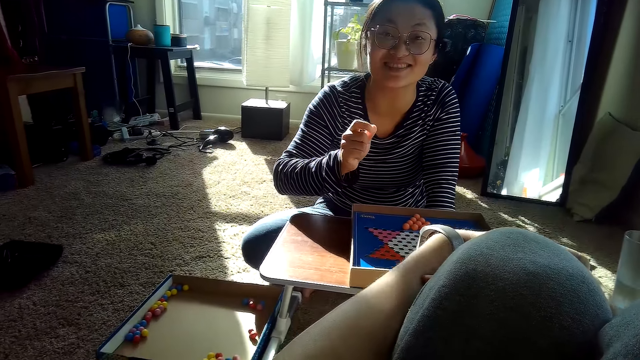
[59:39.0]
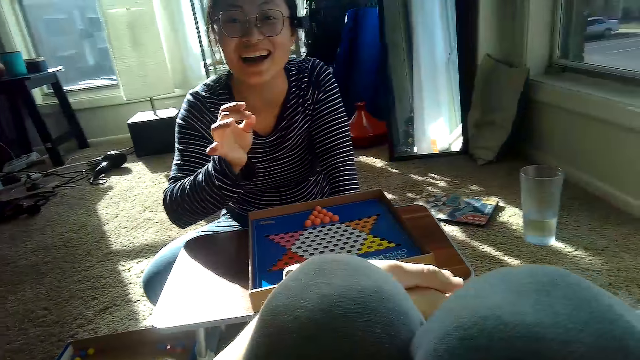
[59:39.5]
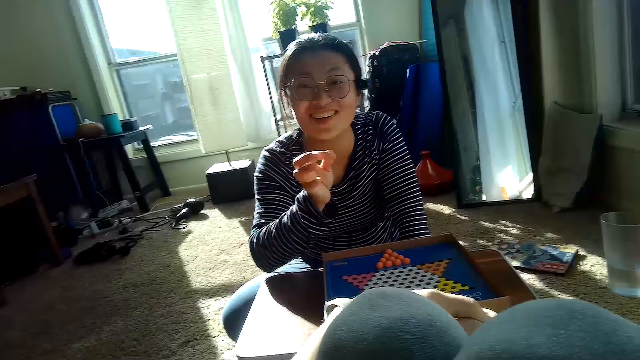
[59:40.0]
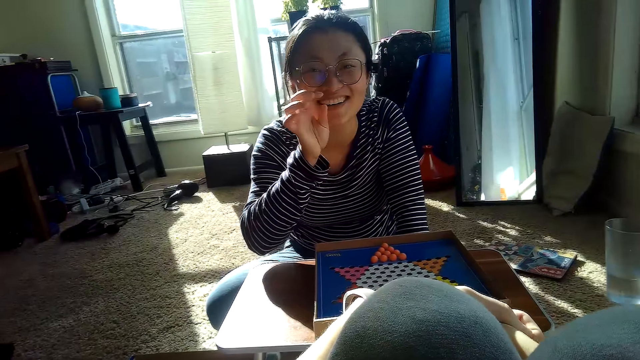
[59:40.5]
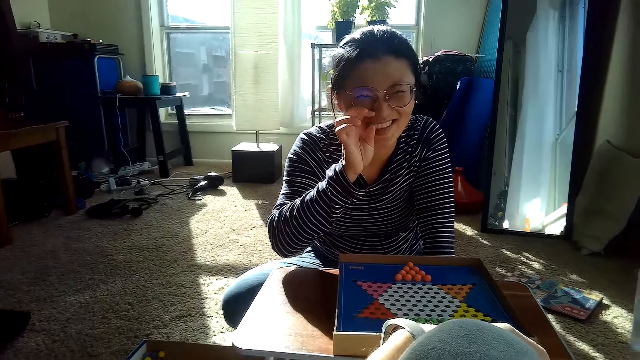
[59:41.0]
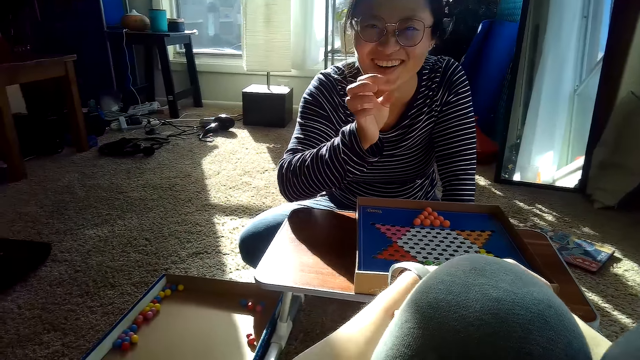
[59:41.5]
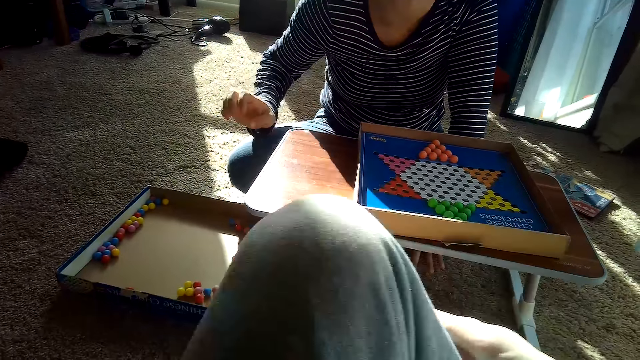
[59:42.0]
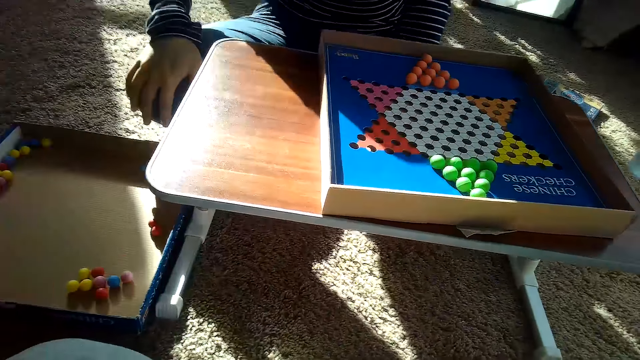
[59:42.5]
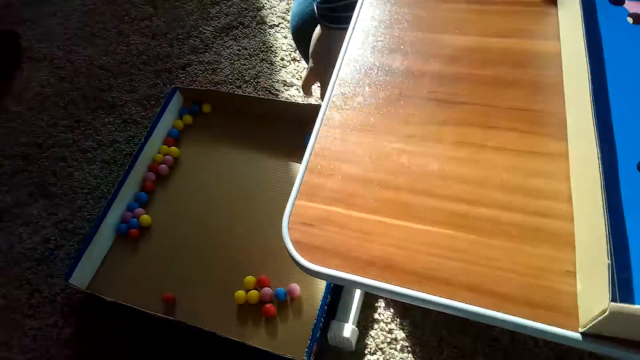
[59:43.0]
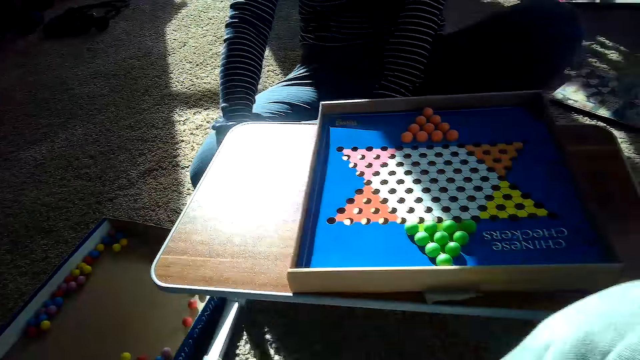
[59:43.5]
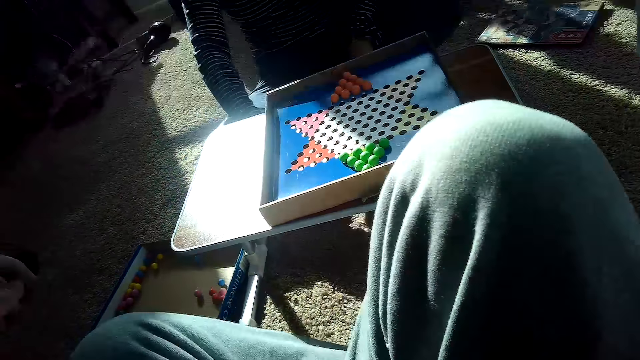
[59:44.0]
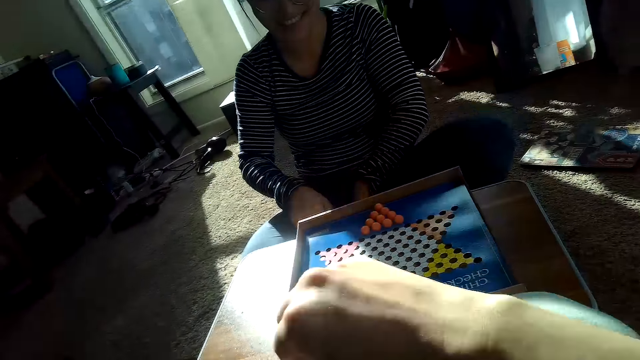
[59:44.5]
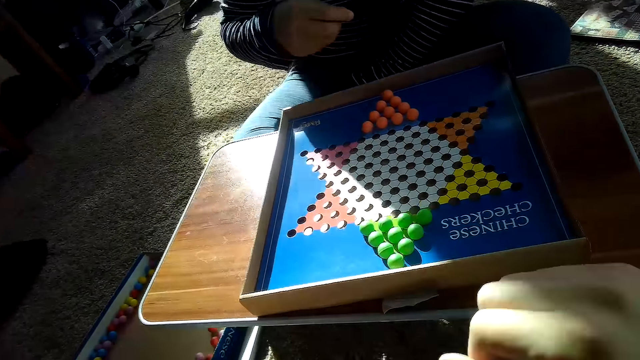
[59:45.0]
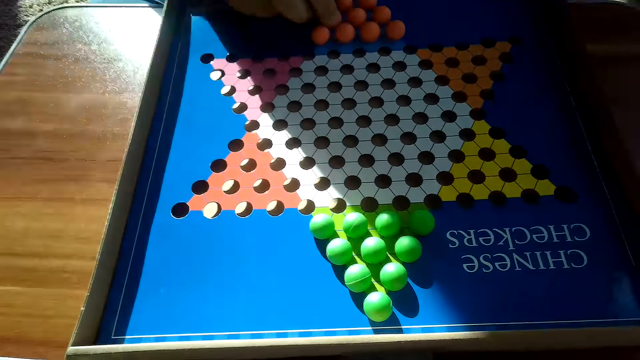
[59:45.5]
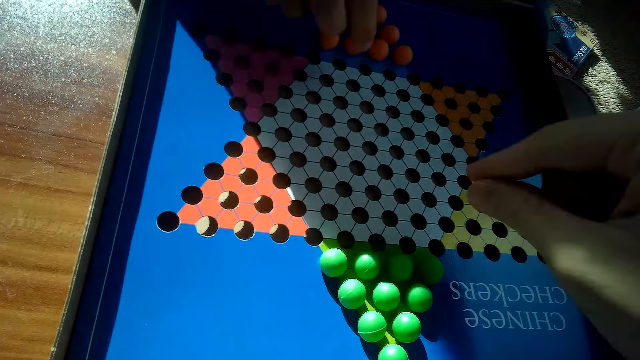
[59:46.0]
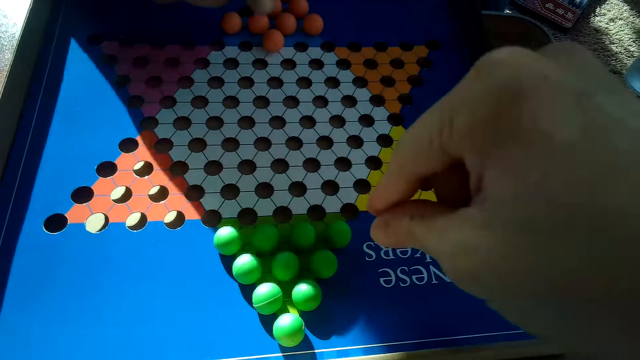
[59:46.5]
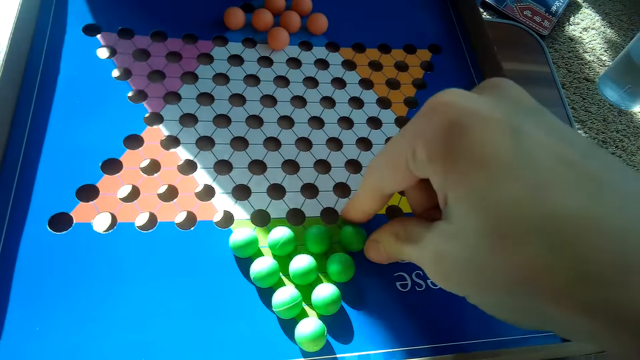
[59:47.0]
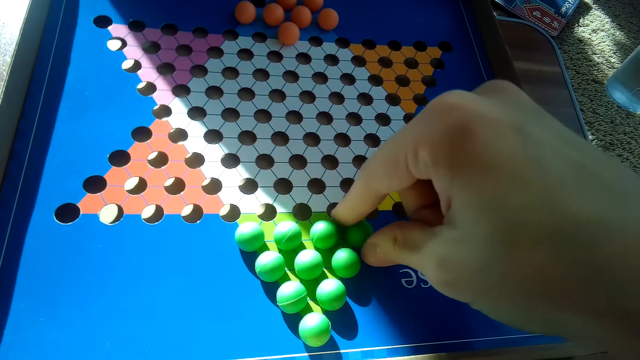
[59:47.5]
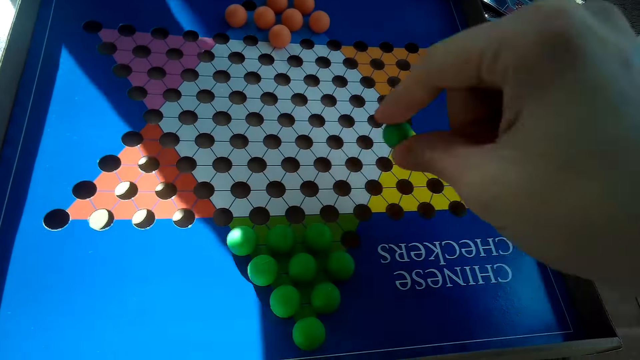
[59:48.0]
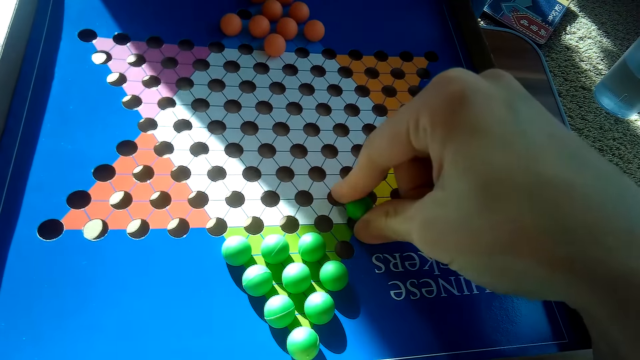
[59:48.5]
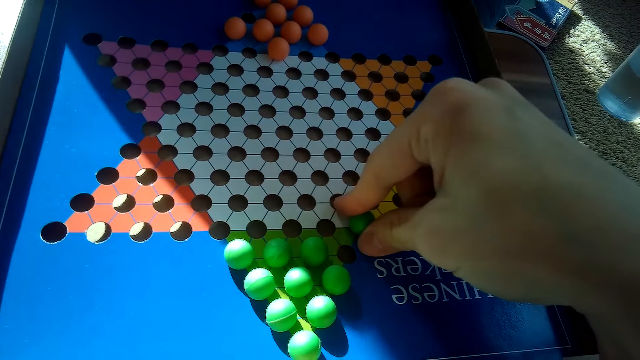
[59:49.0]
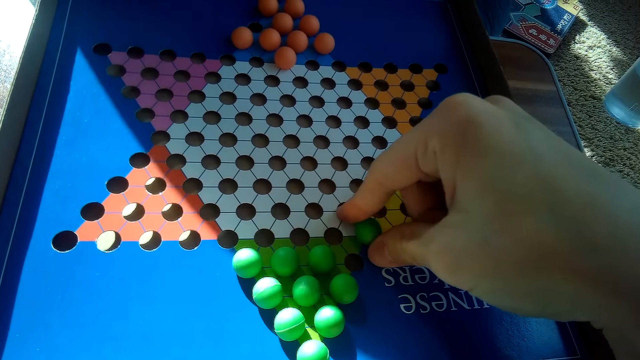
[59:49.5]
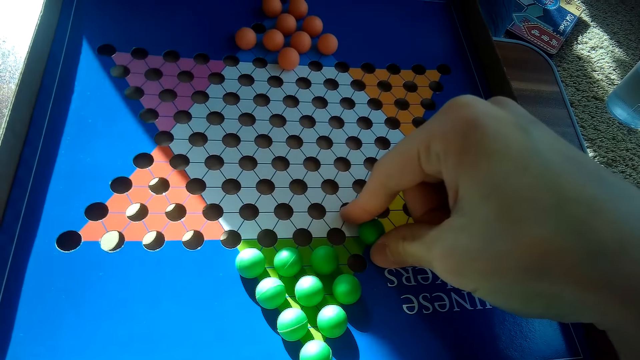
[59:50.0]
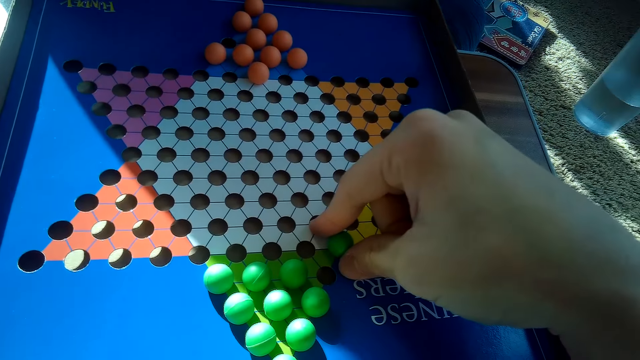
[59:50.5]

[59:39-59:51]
The partner places her right hand on her leg. She places her right hand into the board game box of Chinese checkers. She pushes an orange ball forward with her right hand. The camera wearer places a green ball in a hole with his right hand.

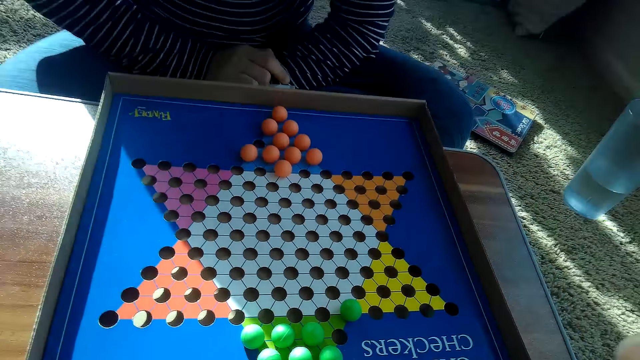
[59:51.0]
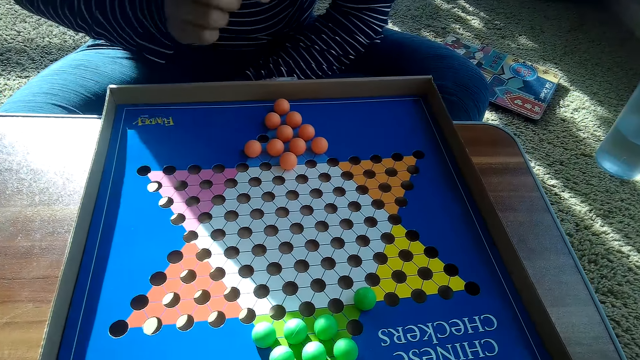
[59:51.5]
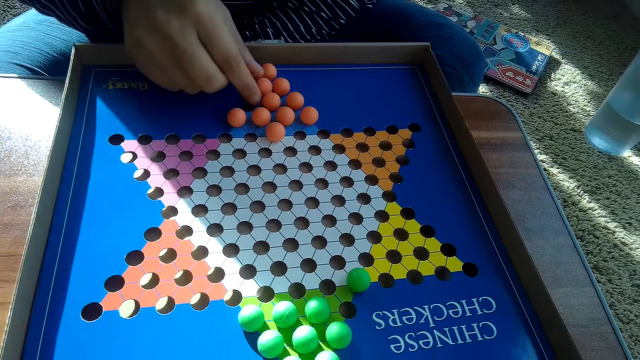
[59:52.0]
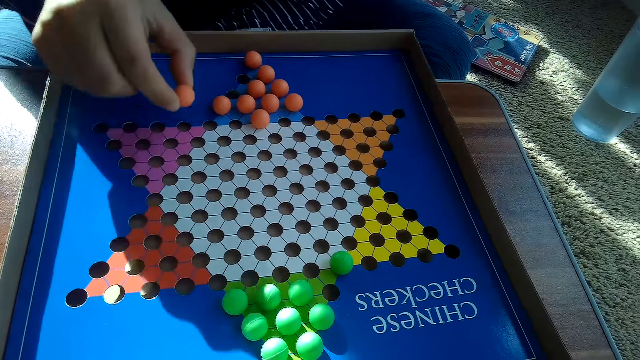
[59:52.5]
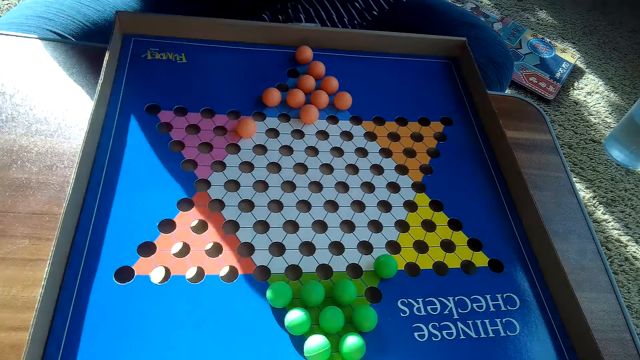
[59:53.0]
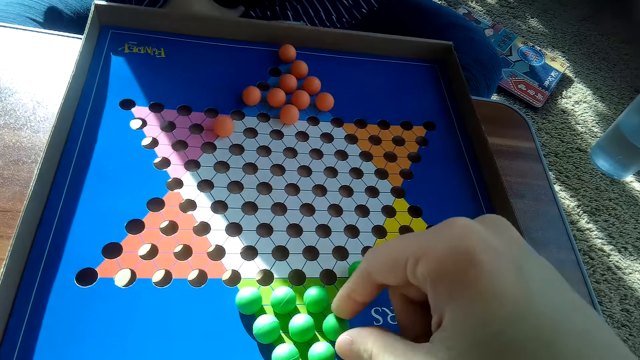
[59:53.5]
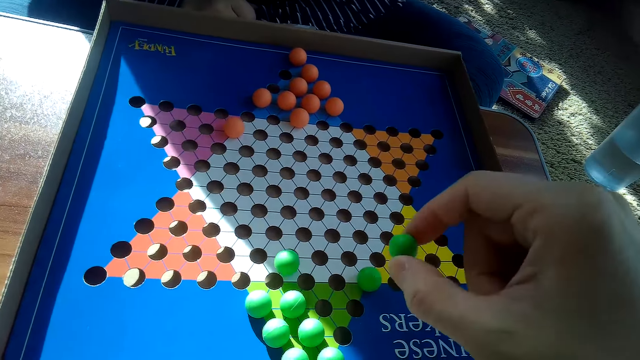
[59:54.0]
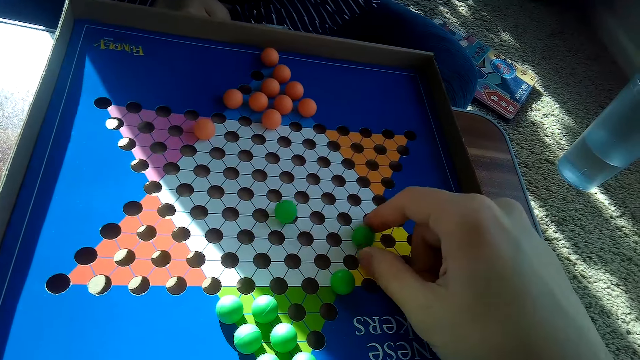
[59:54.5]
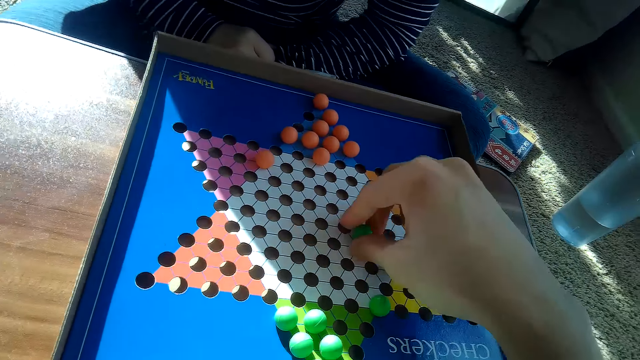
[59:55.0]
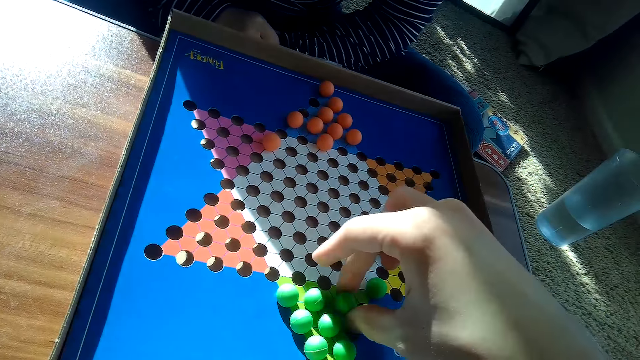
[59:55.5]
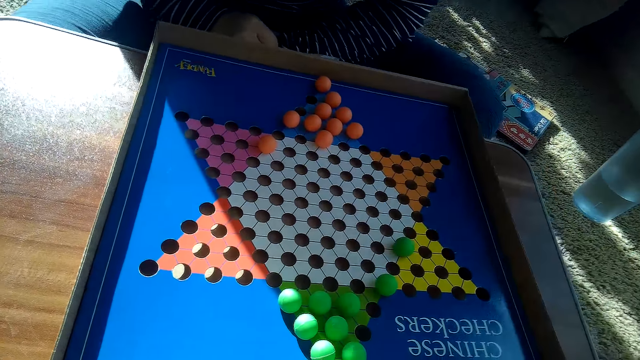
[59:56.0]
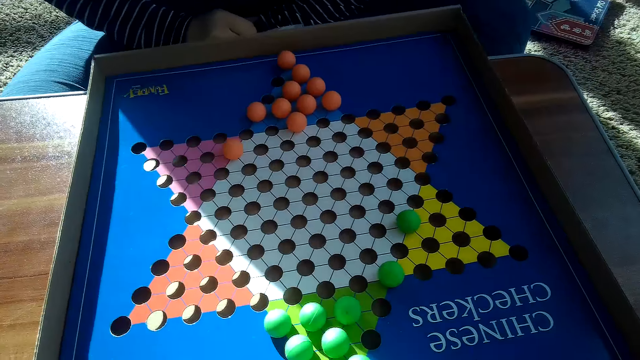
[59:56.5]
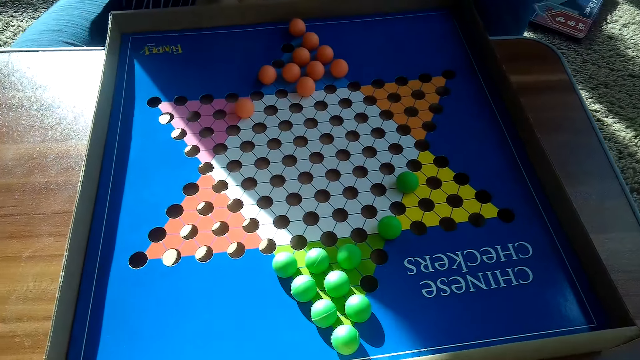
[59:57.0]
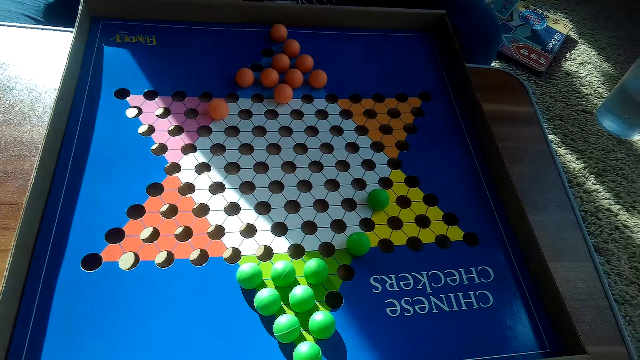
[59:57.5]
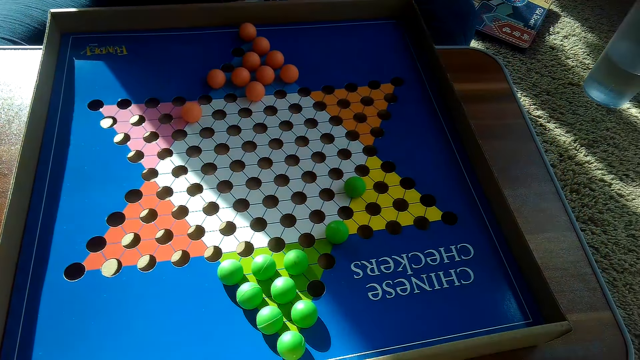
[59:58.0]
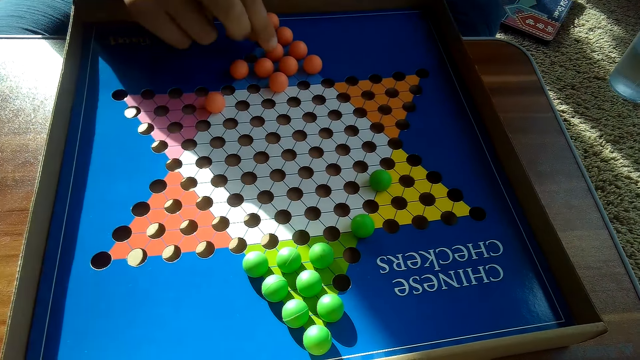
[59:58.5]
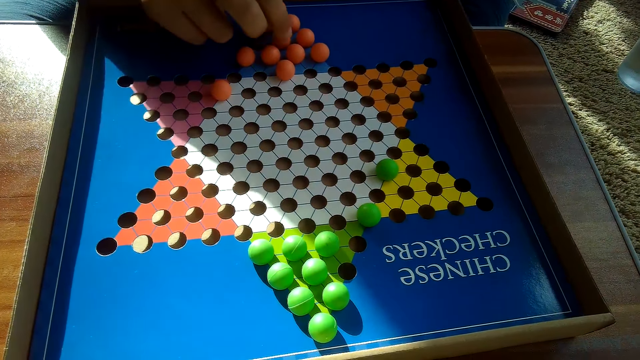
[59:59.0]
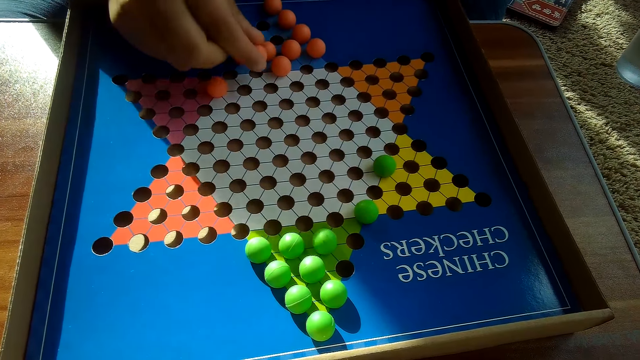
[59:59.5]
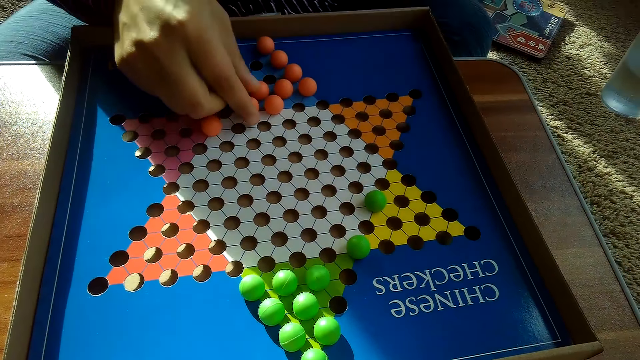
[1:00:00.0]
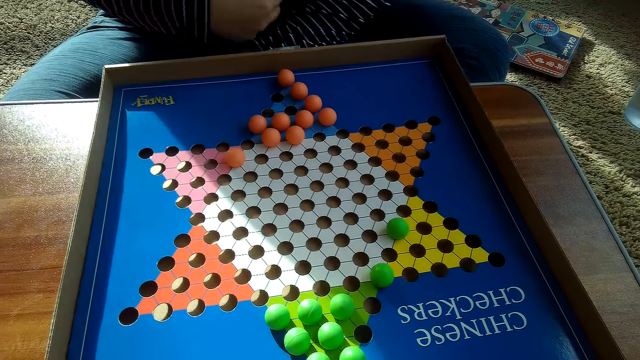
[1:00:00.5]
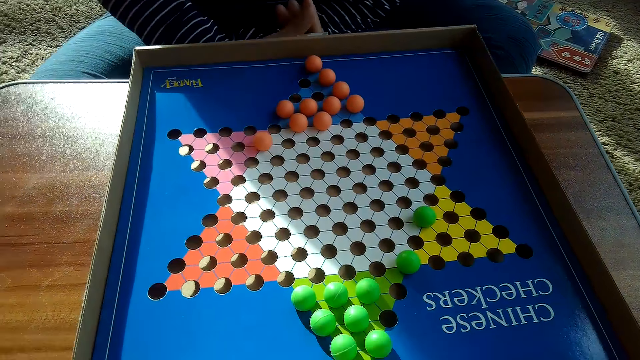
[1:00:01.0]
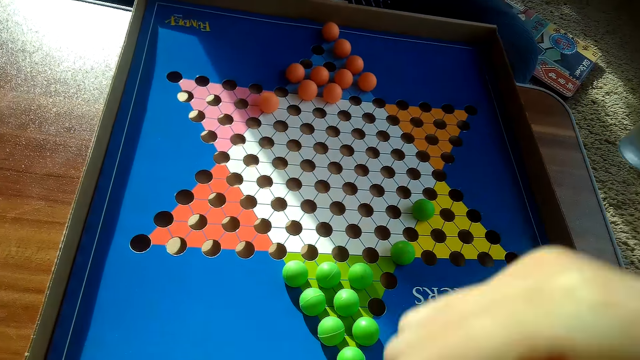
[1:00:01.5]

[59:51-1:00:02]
The partner places an orange ball in a hole with her right hand. The camera wearer places a green ball in a hole with his right hand. He returns a green ball to its hole with his right hand. The partner places an orange ball in a hole with her right hand.
